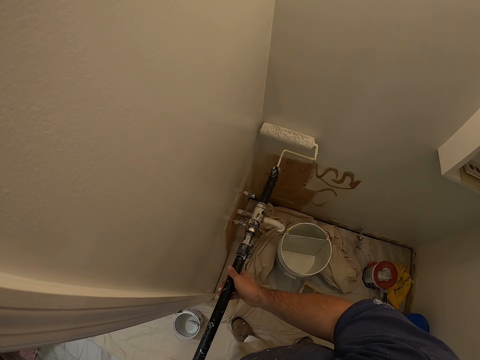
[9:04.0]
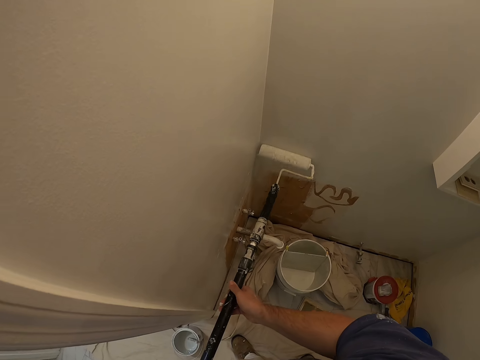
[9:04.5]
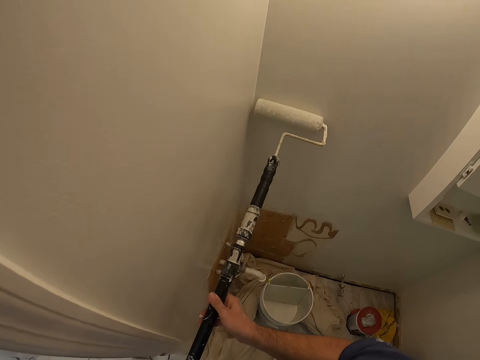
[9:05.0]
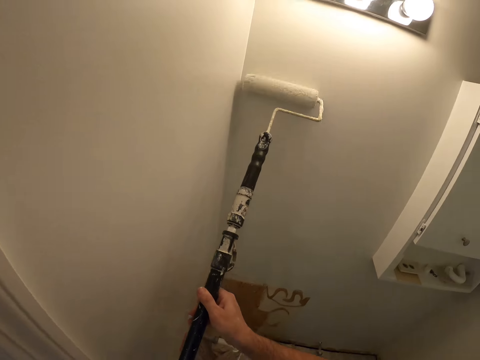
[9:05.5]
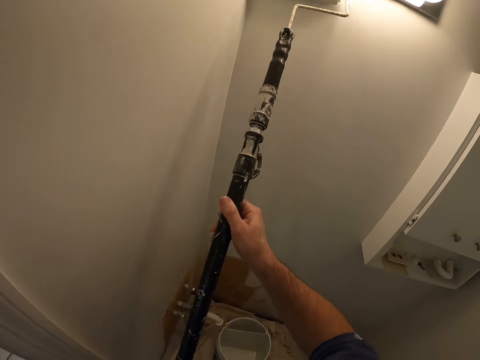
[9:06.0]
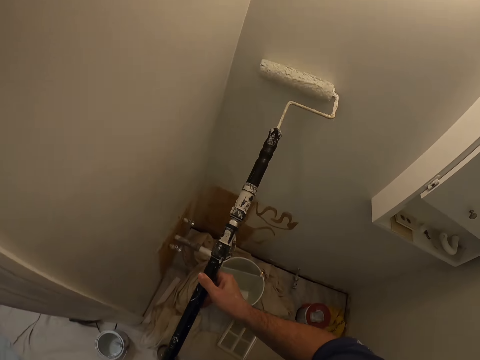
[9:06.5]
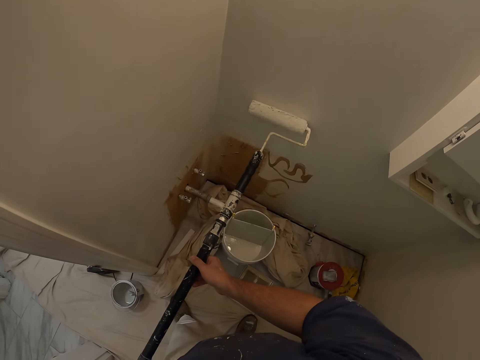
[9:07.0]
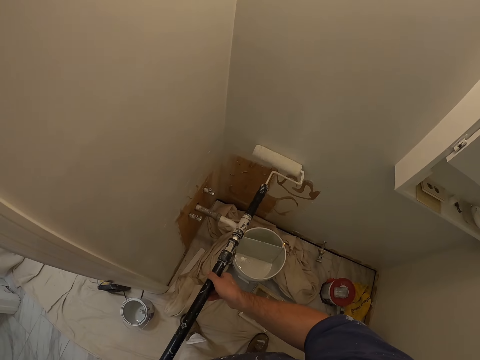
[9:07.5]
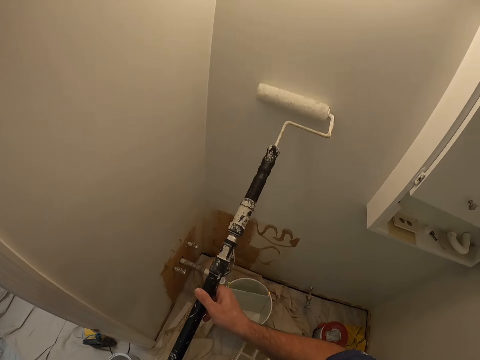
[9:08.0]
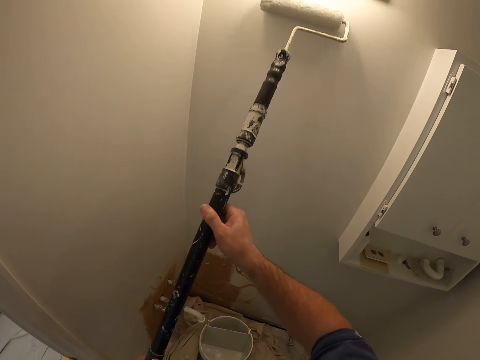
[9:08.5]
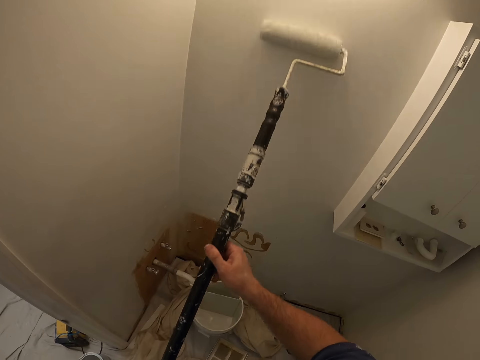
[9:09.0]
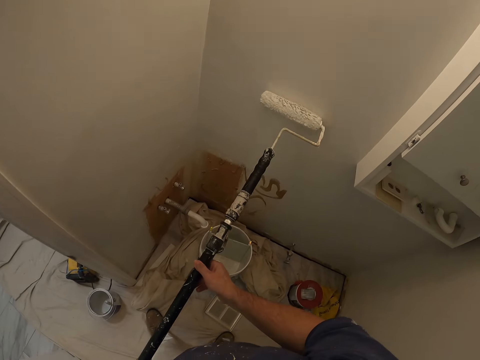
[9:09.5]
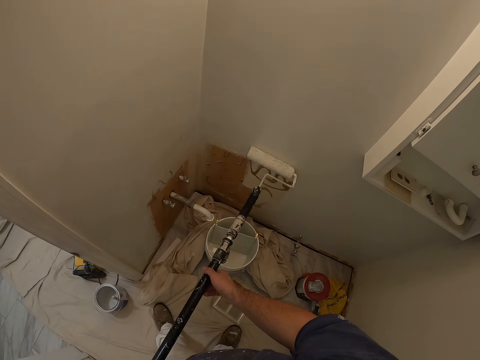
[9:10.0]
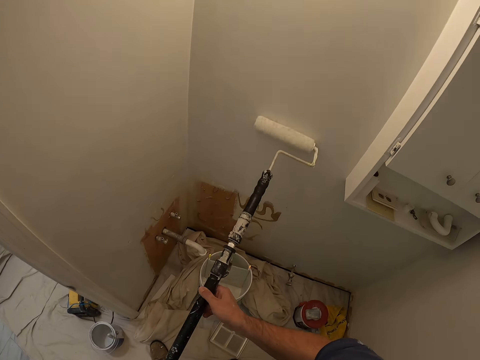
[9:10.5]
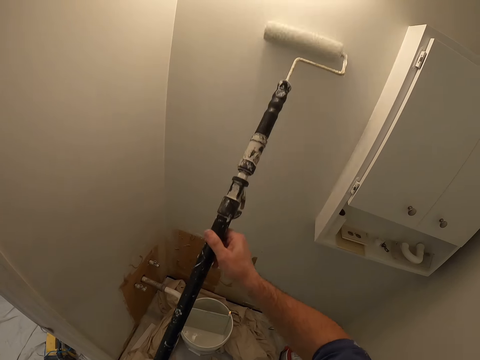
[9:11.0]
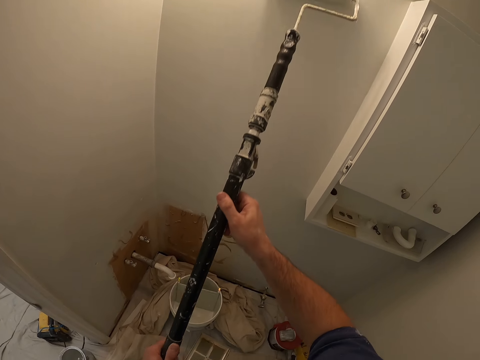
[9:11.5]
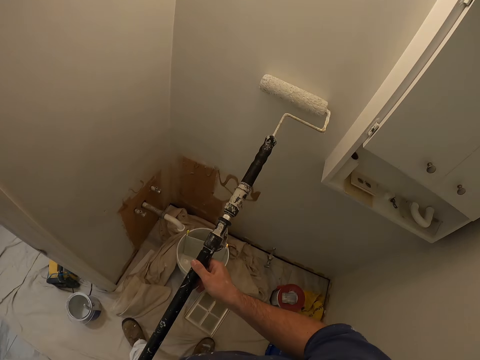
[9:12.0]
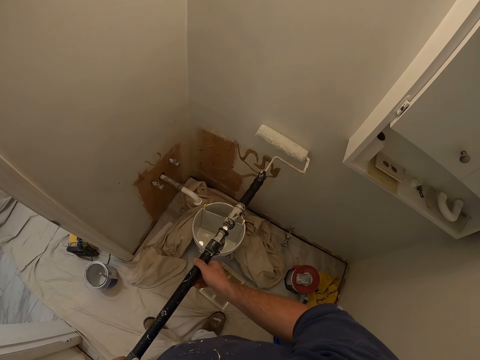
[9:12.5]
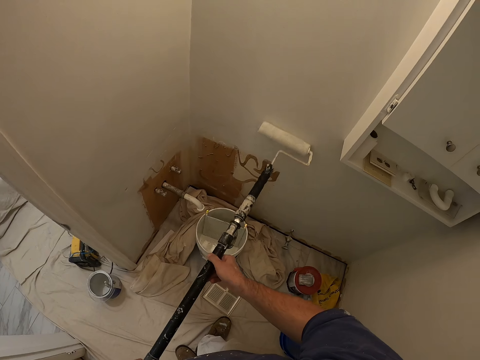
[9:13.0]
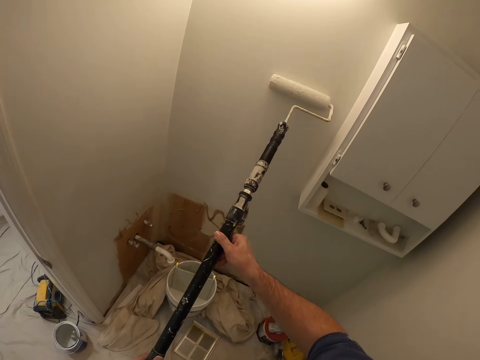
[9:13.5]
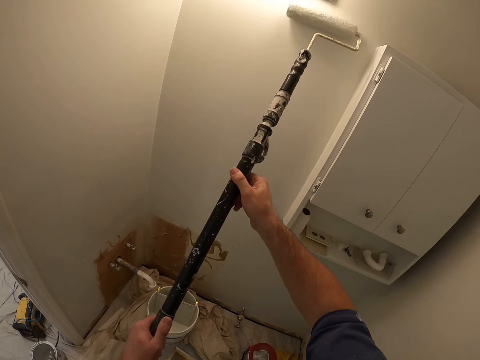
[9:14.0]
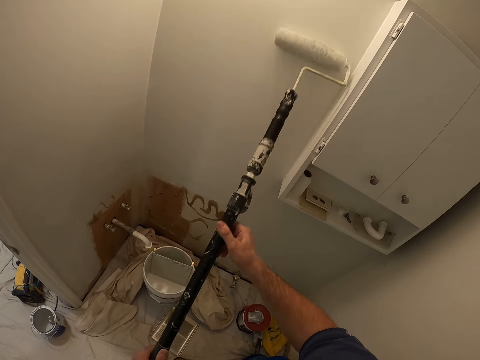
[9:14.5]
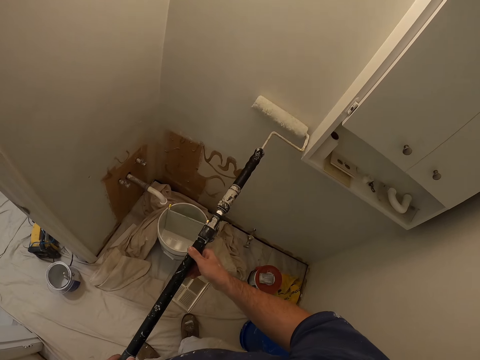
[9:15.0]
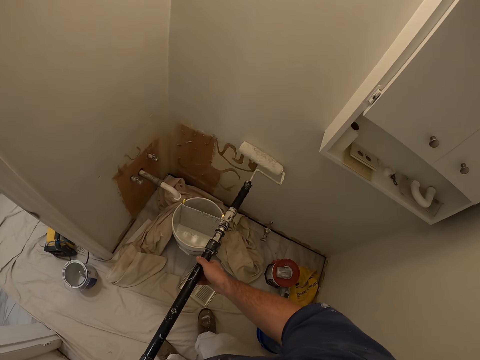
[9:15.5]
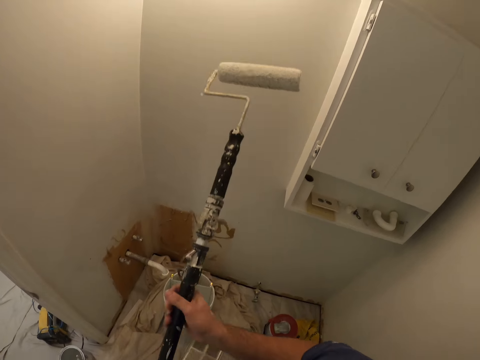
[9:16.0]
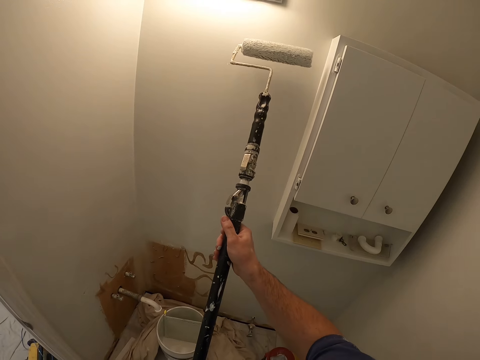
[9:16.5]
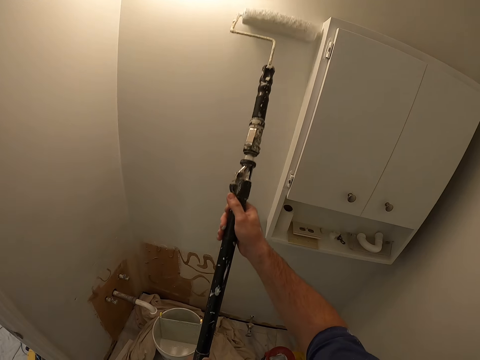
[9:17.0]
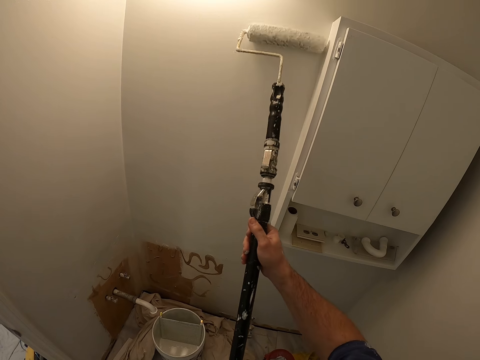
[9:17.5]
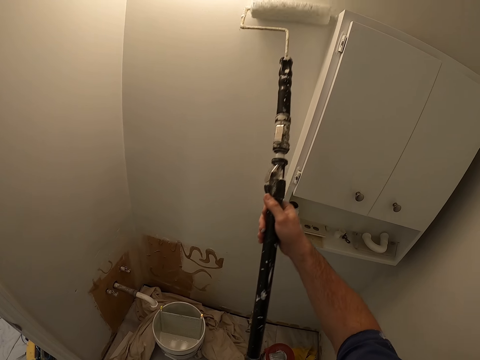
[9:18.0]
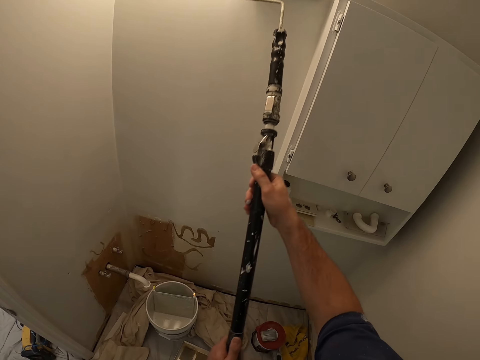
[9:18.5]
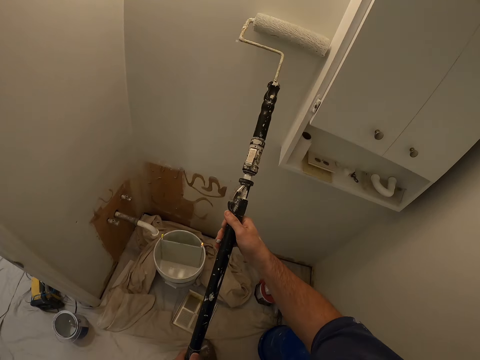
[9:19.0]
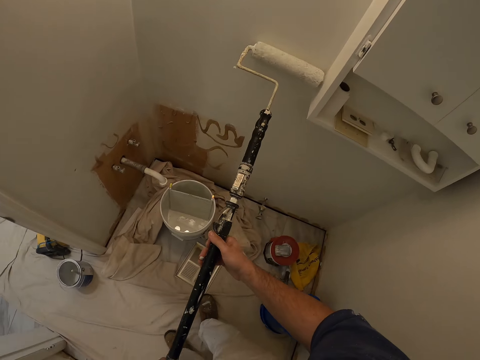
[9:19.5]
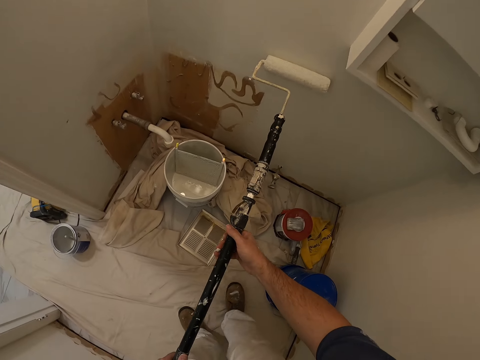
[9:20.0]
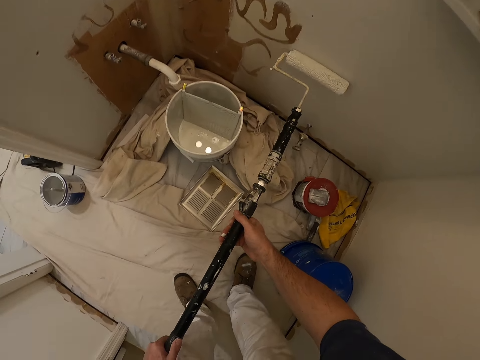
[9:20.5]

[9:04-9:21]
The camera wearer flips the paint roller. They paint the wall with the paint roller.

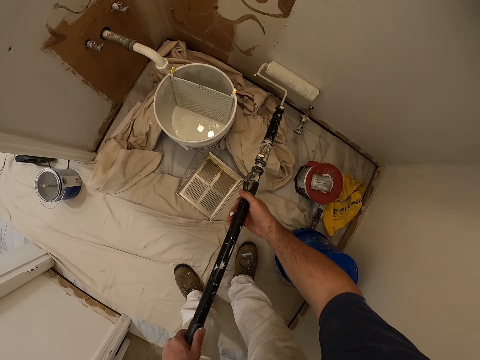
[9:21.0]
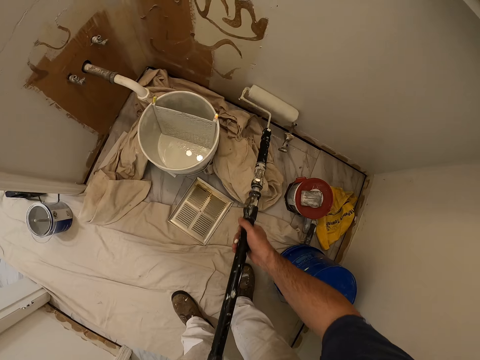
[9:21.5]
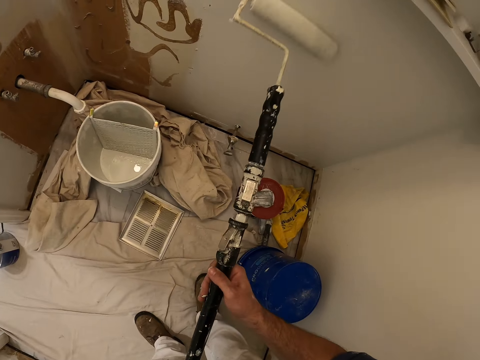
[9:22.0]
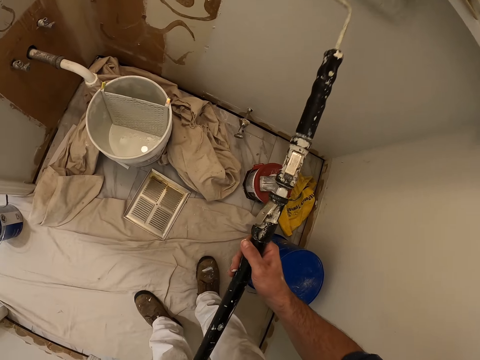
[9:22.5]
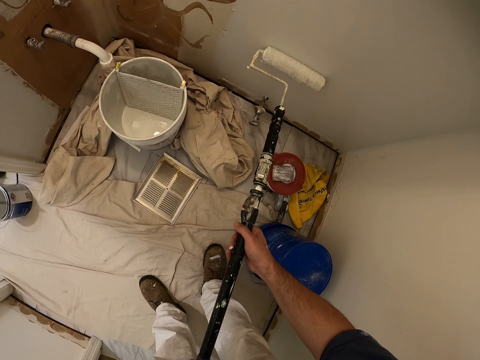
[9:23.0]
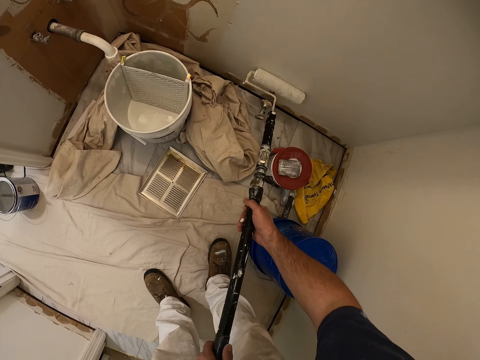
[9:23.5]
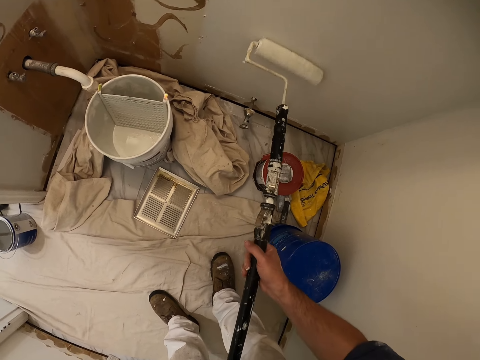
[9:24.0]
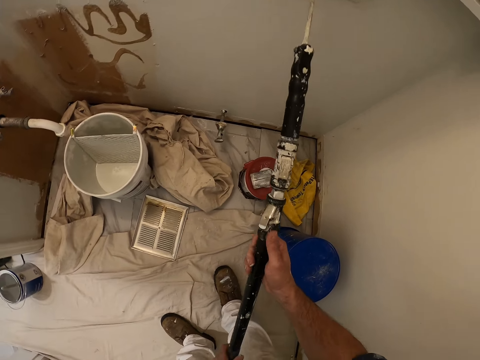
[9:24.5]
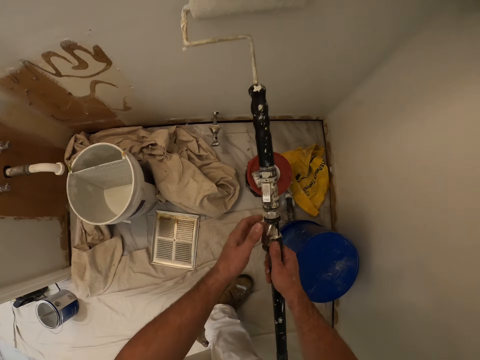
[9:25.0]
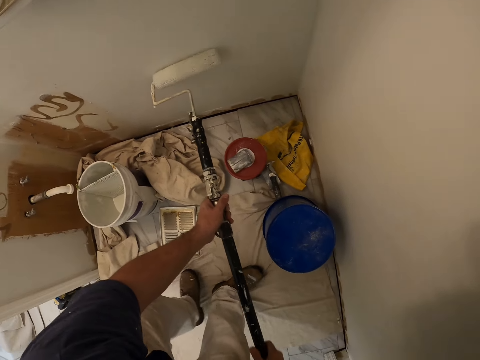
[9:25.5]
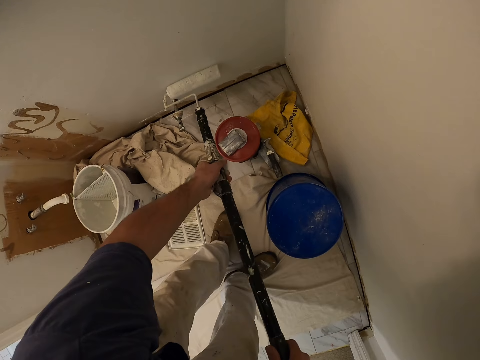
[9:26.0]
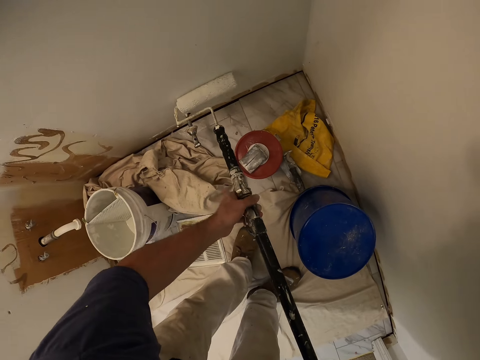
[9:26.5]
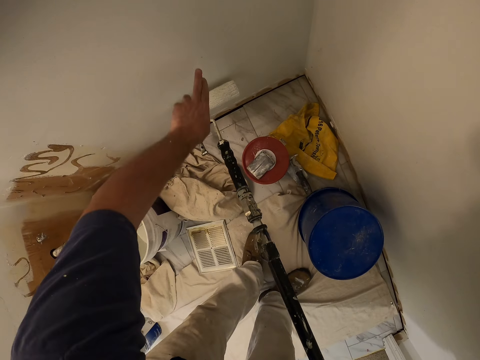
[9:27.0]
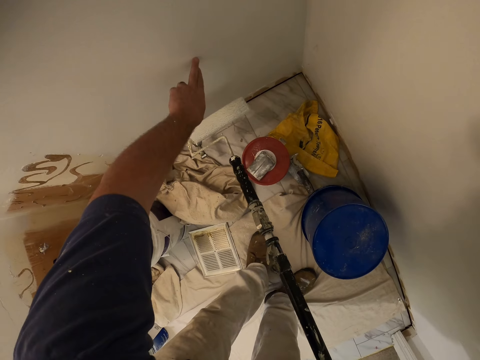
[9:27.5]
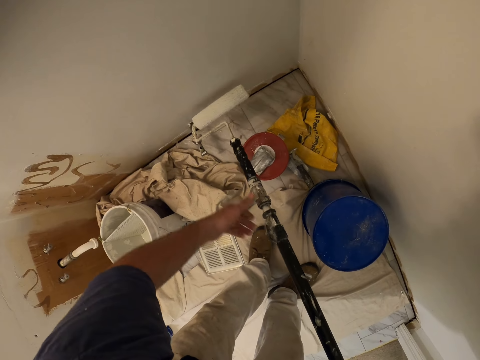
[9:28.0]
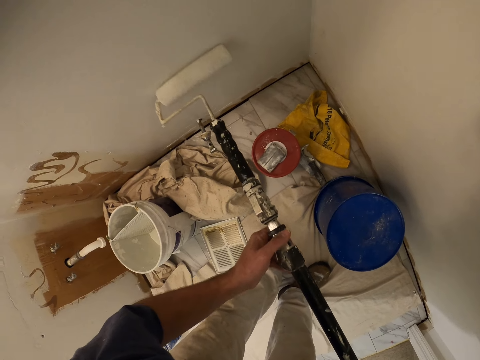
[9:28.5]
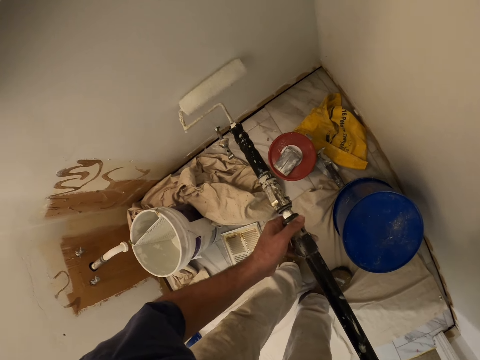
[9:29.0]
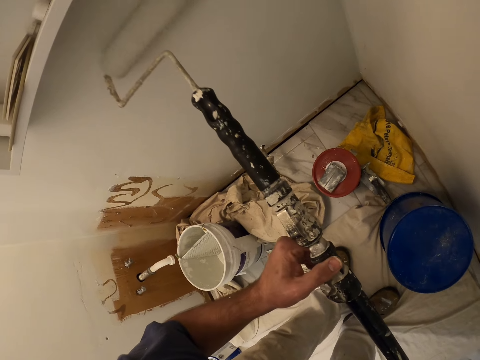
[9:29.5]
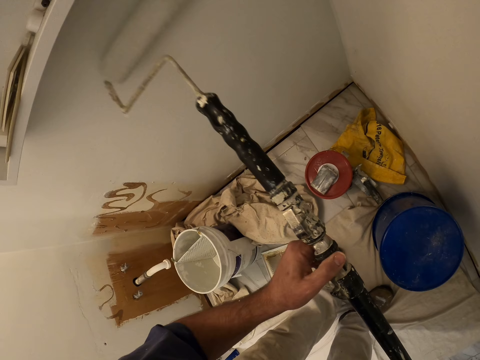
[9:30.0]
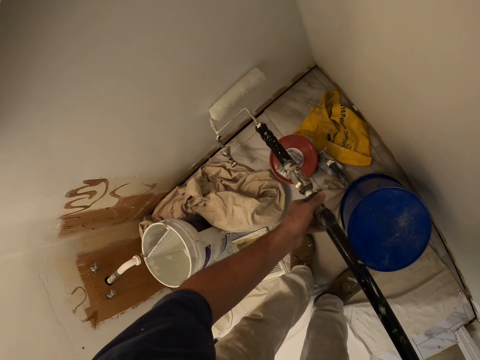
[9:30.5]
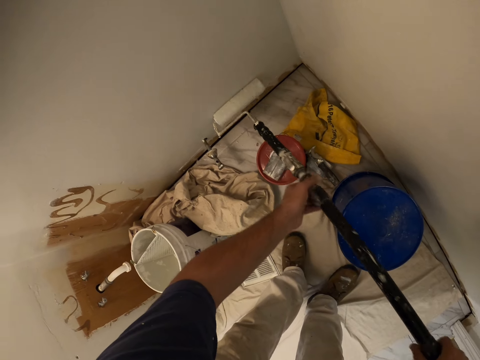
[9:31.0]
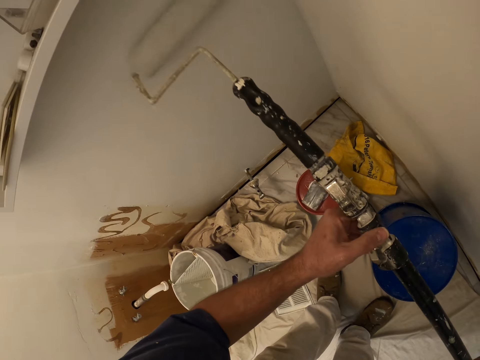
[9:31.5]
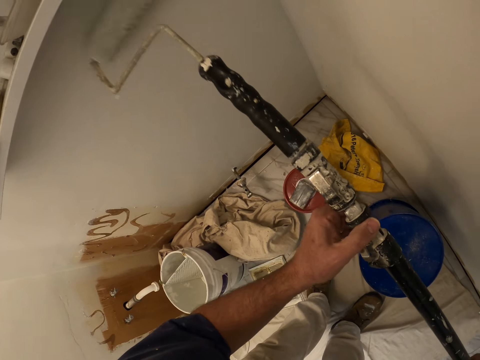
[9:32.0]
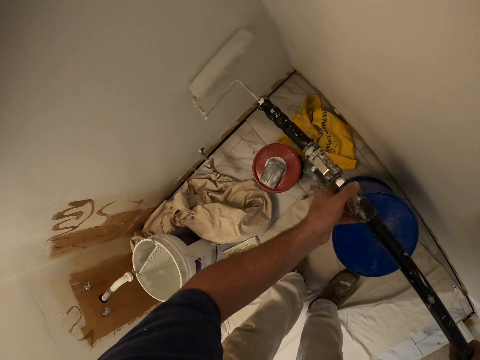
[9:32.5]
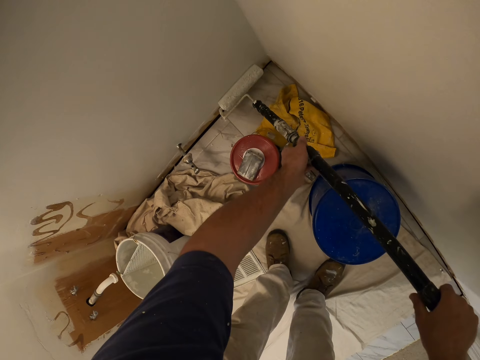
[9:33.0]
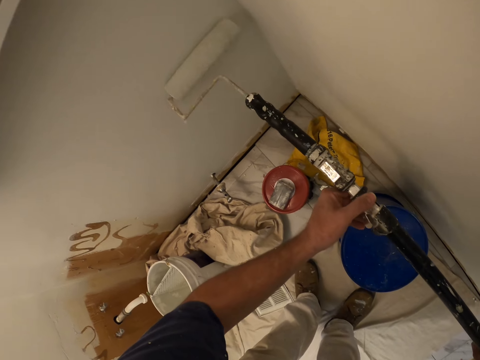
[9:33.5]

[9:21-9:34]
The camera wearer holds the paint roller. He paints the wall. He holds the paint roller with one hand. He touches the painted wall with his left index and middle fingers. He holds the paint roller with both hands. He paints the wall with the paint roller.
